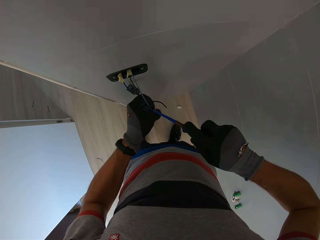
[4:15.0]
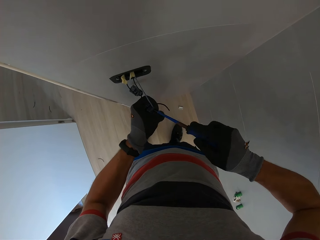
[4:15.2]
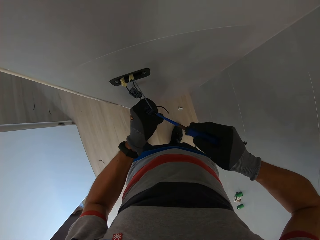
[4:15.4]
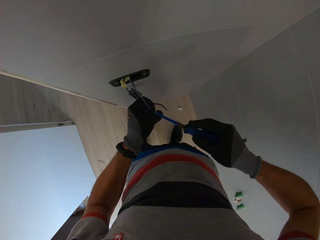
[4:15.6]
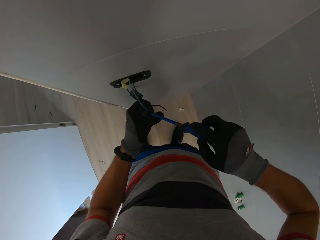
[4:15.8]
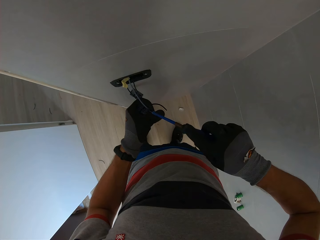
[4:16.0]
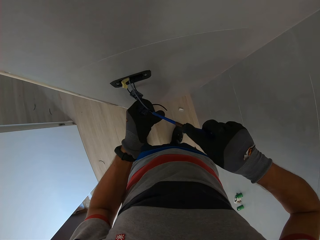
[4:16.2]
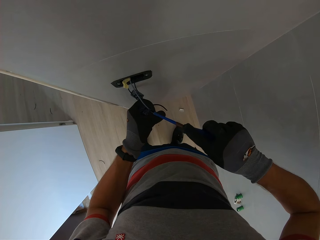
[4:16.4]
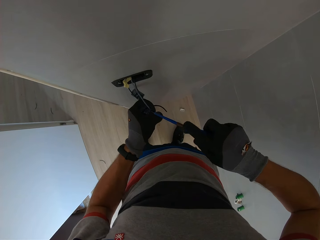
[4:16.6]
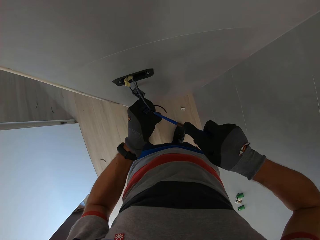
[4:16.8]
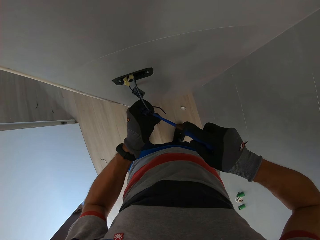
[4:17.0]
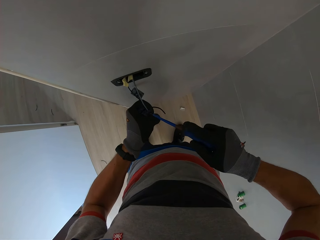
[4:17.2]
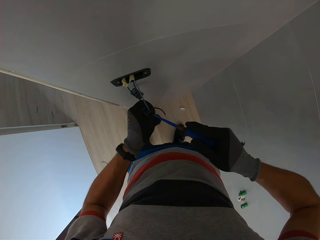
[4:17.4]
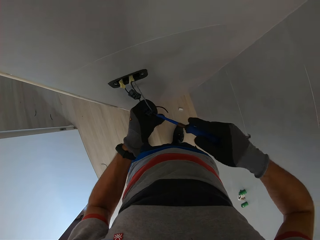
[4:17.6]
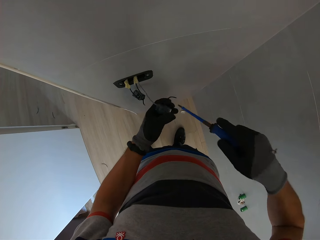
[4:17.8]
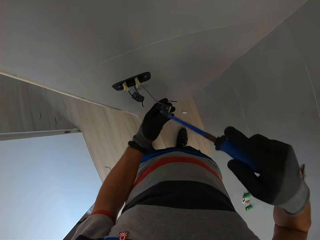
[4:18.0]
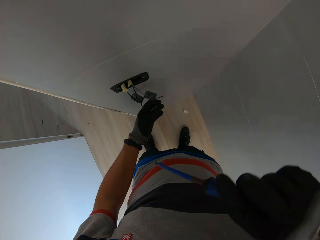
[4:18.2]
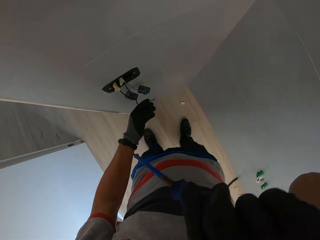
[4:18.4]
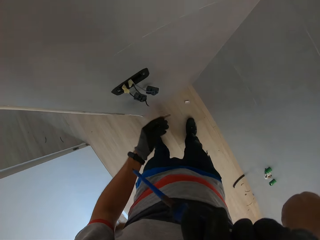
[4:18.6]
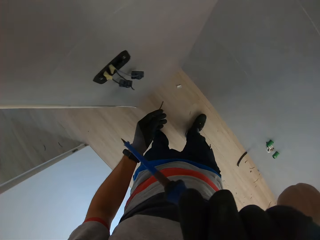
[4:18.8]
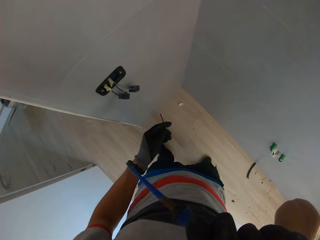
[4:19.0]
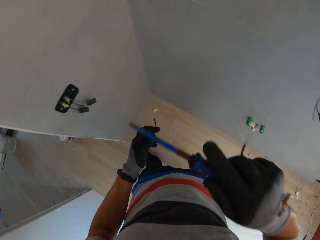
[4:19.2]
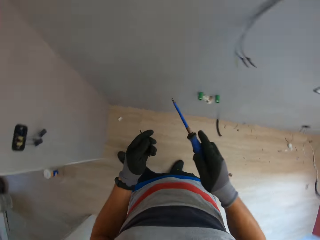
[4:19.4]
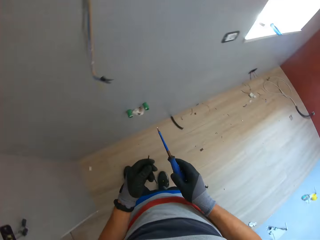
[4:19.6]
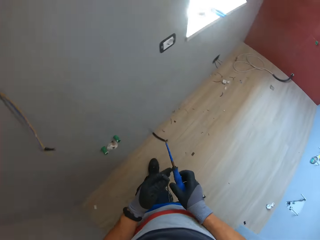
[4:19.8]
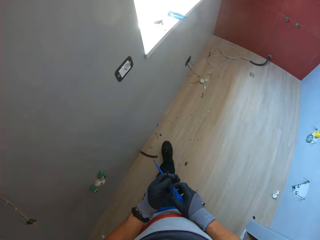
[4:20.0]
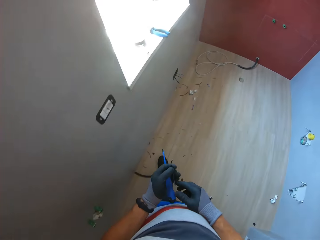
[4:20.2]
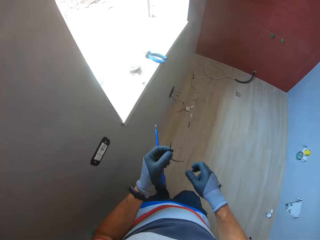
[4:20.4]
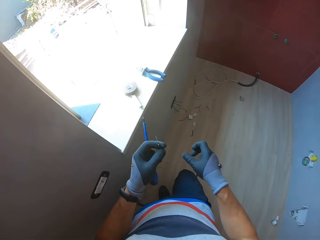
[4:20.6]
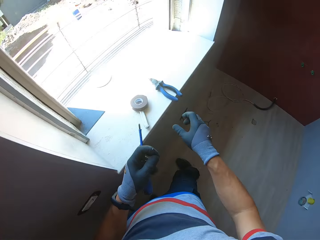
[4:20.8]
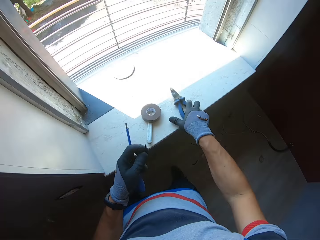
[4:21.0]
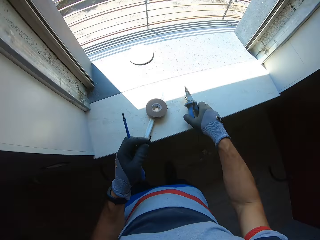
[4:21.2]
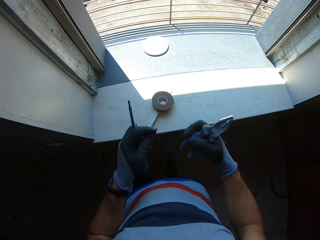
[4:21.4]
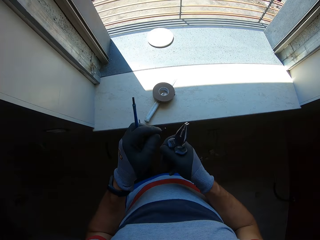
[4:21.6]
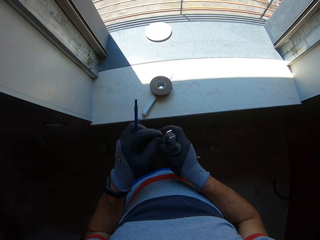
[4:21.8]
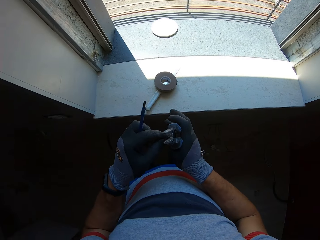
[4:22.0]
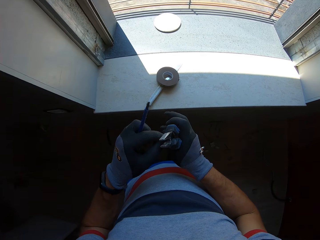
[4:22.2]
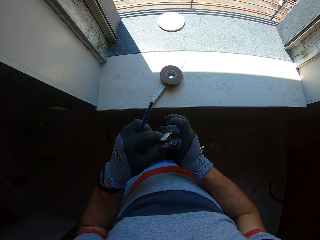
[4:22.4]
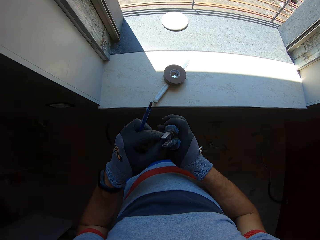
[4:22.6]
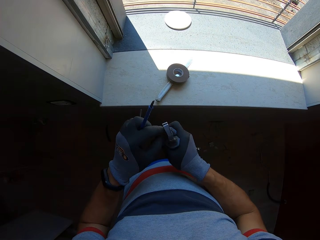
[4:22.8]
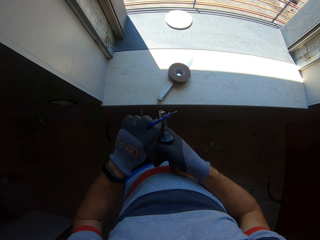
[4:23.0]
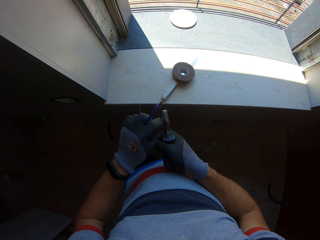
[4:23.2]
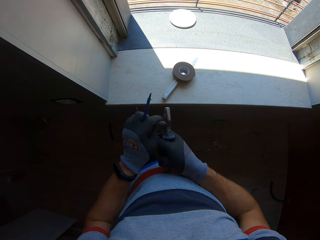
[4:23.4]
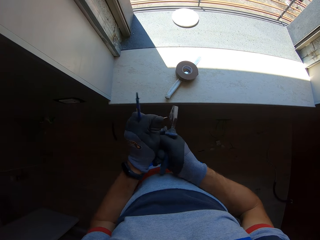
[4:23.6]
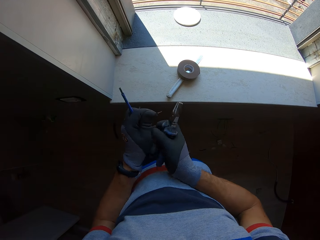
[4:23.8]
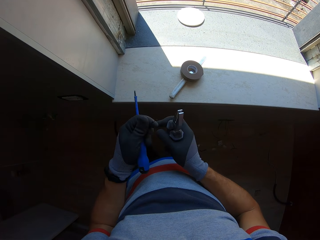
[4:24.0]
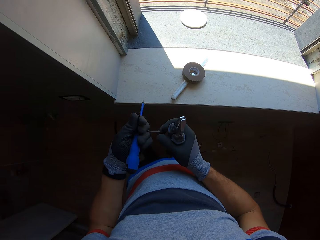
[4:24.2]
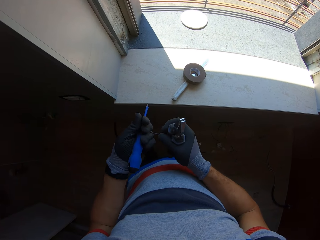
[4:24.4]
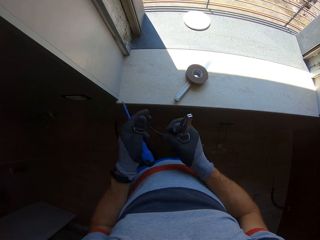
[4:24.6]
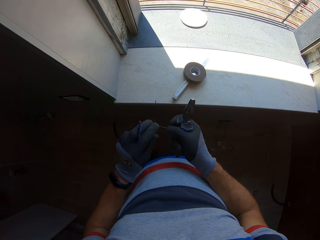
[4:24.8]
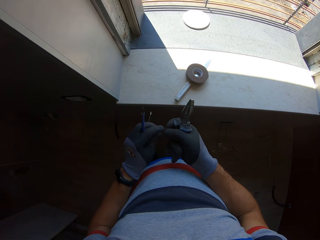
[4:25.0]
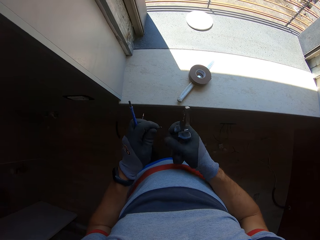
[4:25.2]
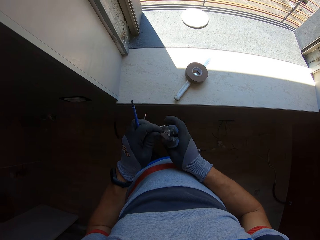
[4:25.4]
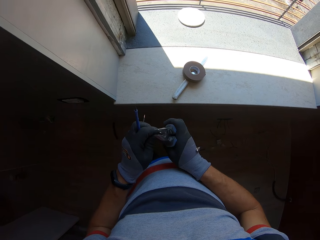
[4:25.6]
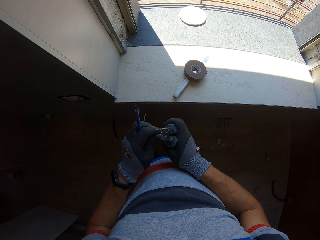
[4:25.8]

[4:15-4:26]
The camera wearer rubs his face. He turns around, picks up the pliers and cuts the cable.

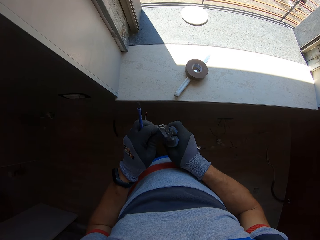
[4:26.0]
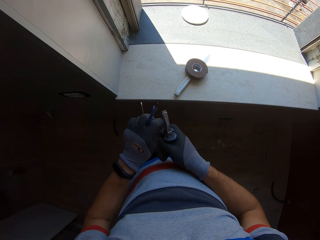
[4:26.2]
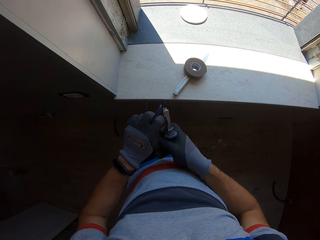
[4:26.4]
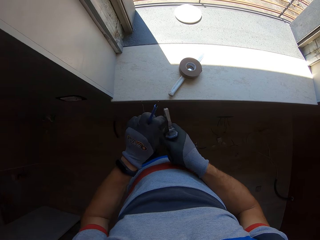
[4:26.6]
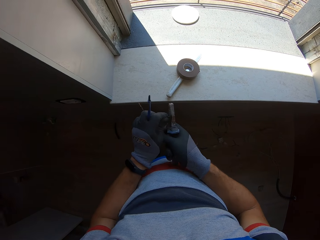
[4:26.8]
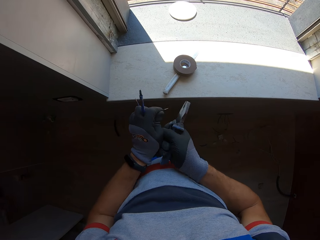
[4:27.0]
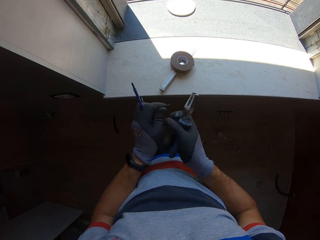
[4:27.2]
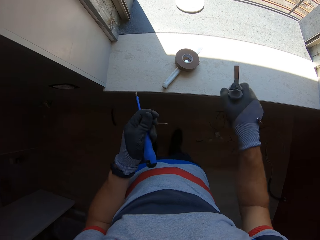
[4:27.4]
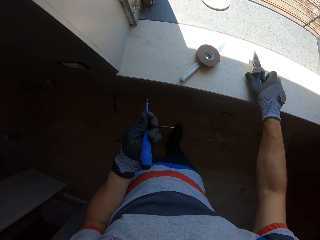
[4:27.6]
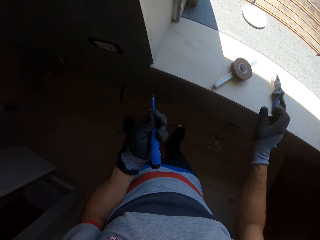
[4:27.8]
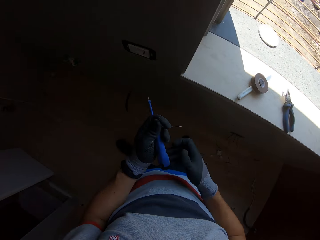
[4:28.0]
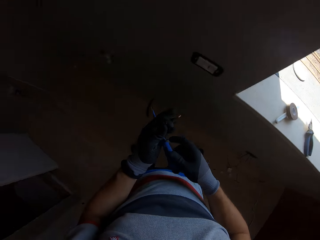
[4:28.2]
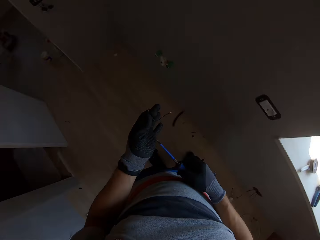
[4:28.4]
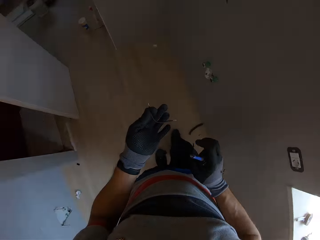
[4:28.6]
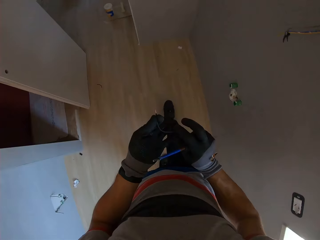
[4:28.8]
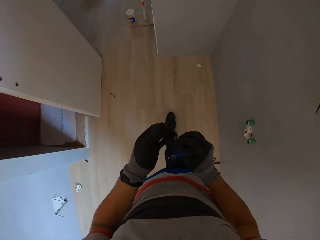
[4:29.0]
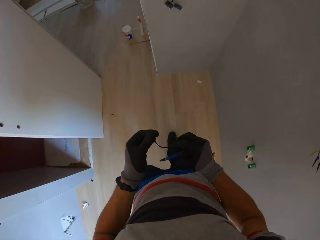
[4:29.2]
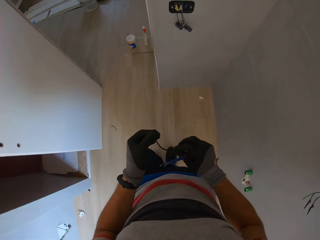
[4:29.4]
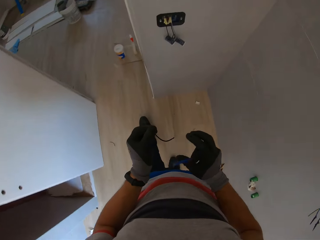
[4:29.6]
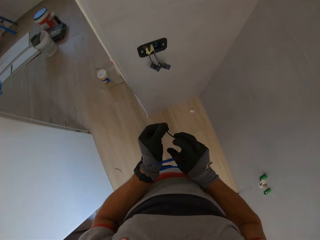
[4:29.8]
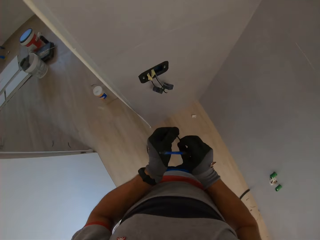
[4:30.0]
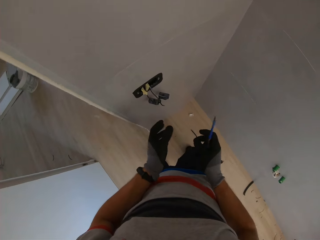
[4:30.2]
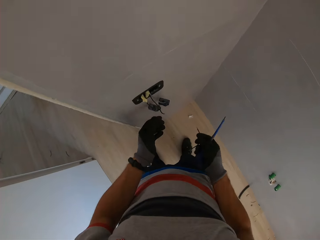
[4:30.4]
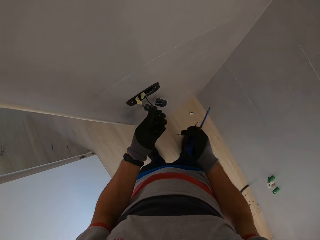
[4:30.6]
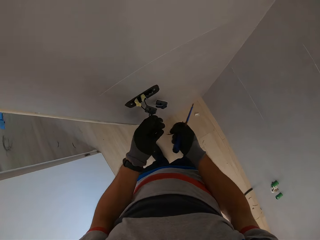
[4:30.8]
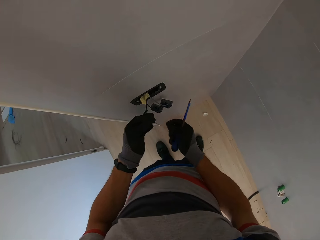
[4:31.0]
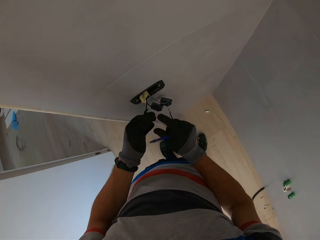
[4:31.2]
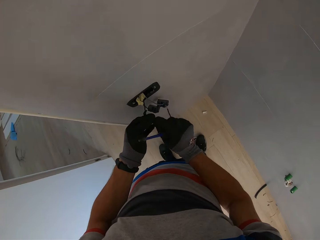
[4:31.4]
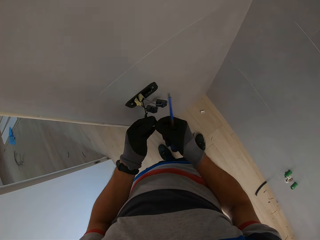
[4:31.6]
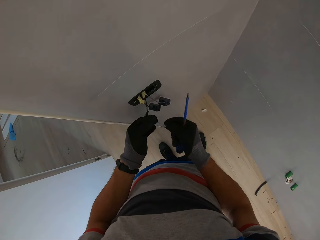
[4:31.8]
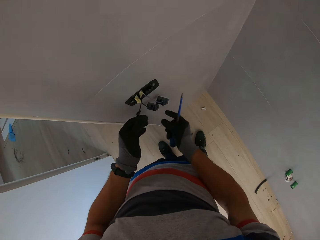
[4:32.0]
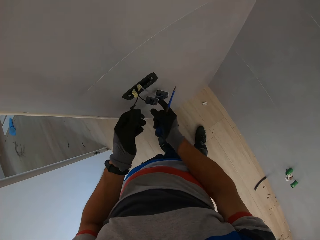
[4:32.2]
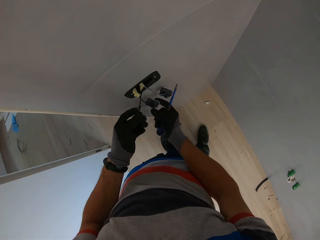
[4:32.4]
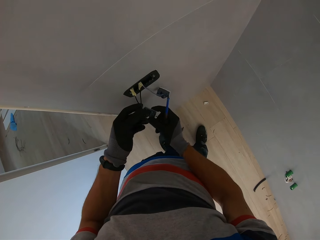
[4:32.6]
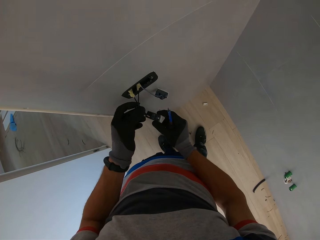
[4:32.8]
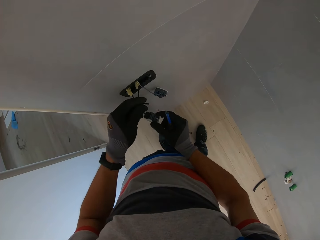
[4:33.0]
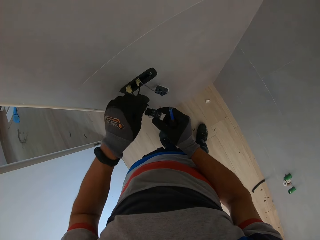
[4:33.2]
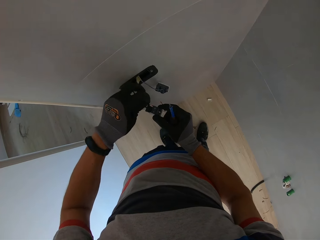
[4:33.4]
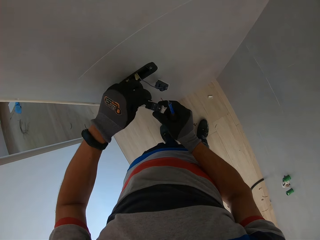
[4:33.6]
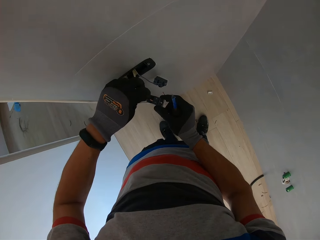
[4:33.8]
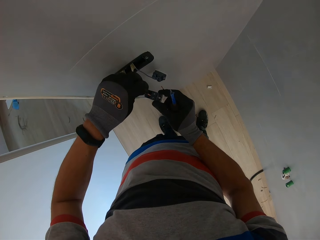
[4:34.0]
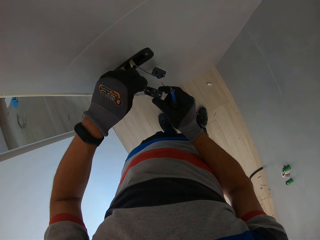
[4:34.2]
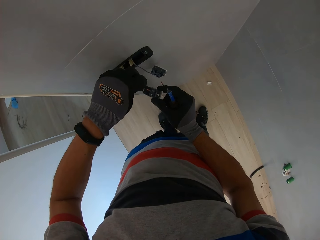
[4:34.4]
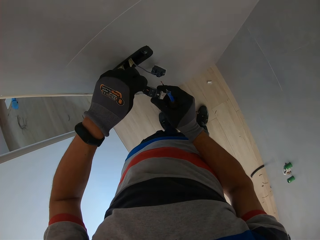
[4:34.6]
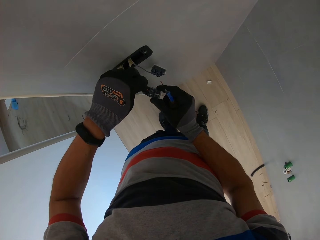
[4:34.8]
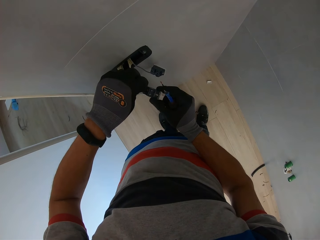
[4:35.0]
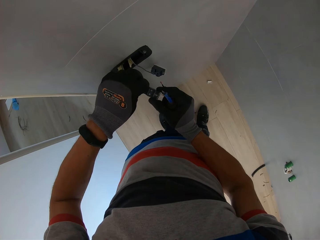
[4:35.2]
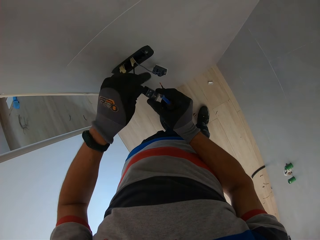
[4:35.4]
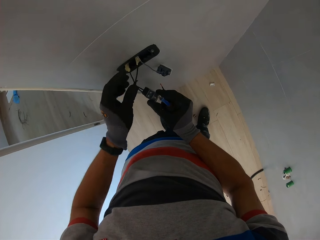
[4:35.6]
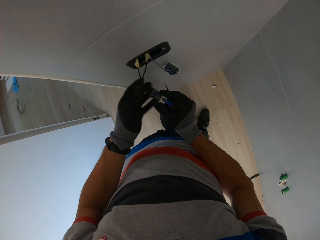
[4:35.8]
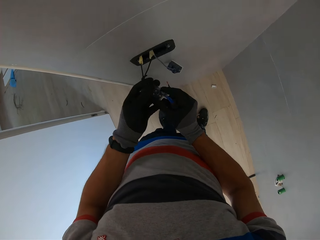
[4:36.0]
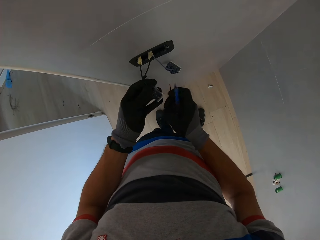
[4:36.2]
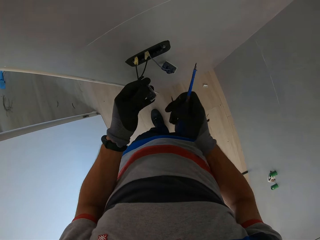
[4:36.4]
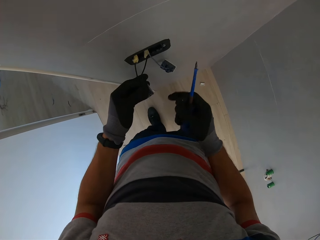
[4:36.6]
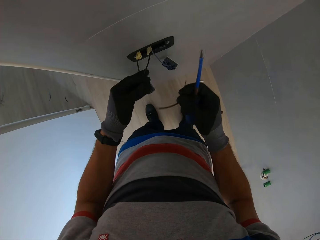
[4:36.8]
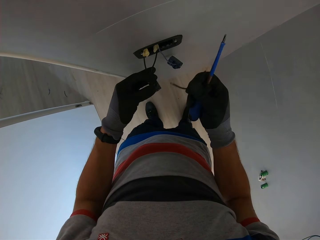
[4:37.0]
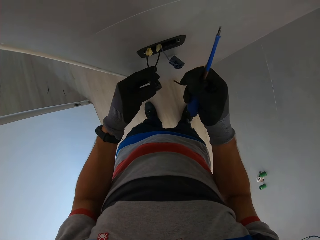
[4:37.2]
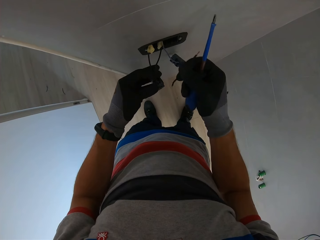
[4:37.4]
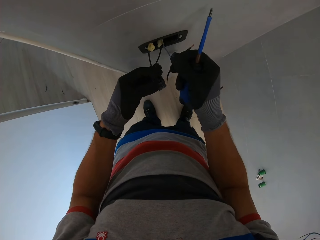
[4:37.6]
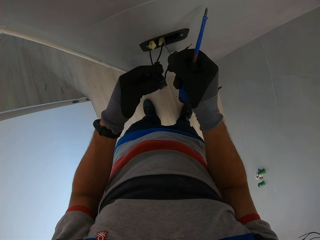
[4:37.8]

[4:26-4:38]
The camera wearer puts down the pliers. They turn left, walk towards the socket and hold the wire. They grab the socket. They plug a wire into the socket.
